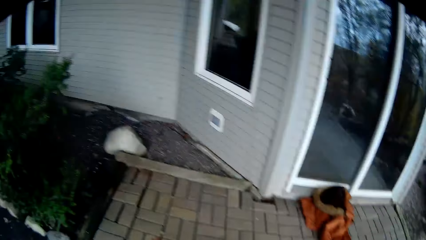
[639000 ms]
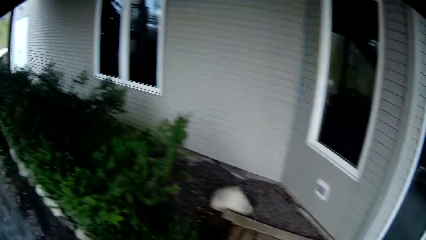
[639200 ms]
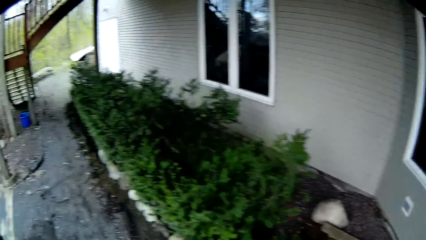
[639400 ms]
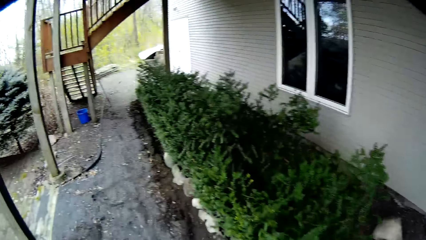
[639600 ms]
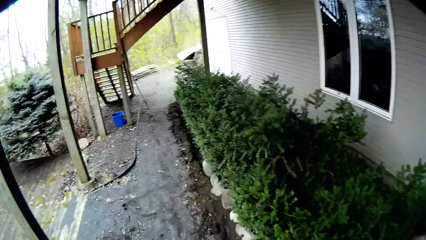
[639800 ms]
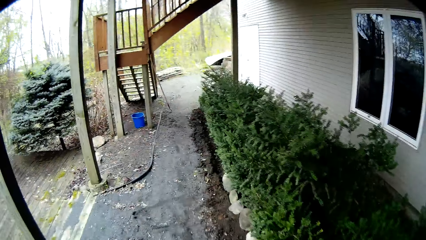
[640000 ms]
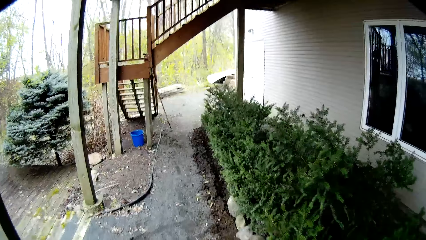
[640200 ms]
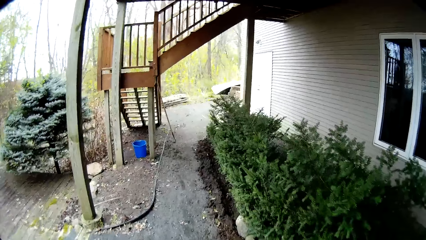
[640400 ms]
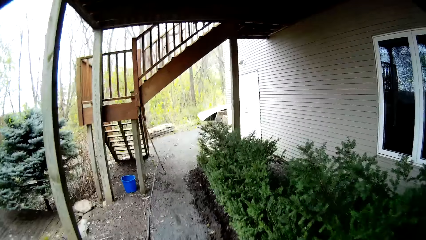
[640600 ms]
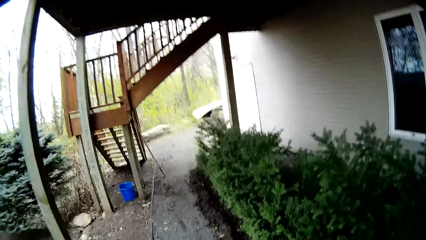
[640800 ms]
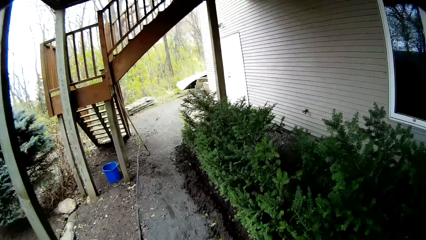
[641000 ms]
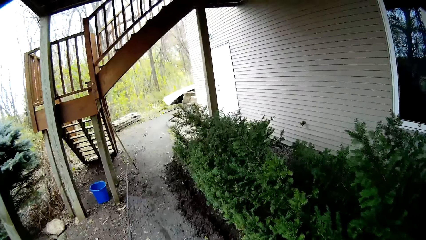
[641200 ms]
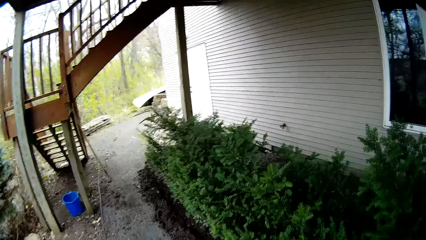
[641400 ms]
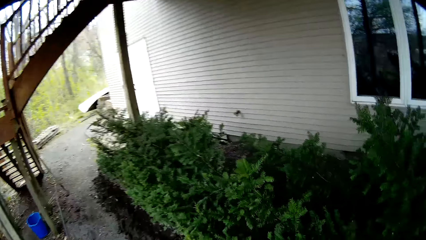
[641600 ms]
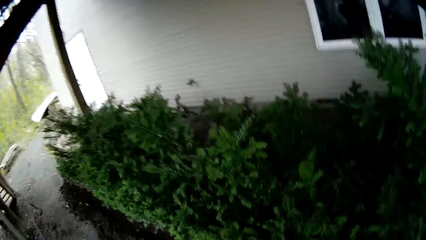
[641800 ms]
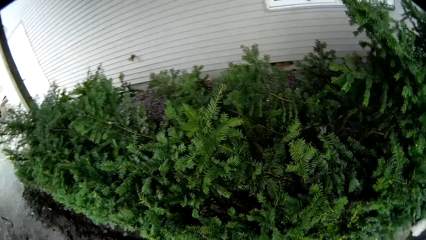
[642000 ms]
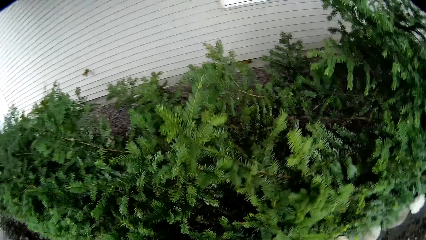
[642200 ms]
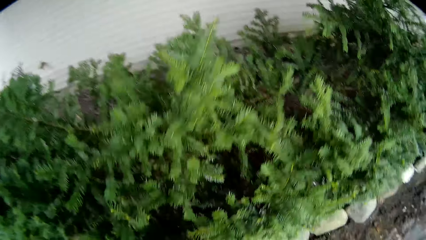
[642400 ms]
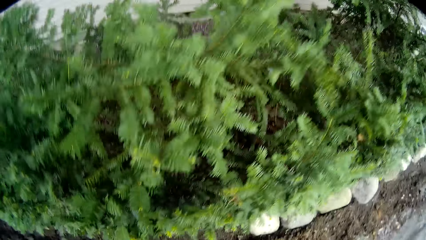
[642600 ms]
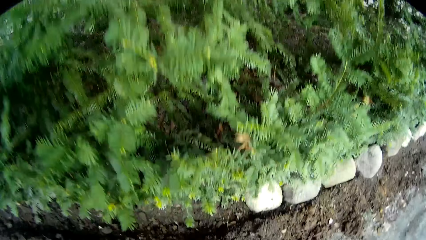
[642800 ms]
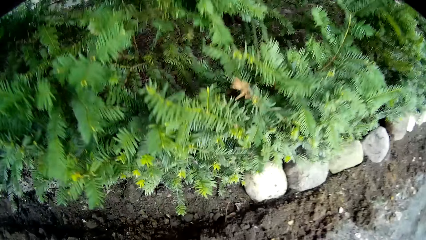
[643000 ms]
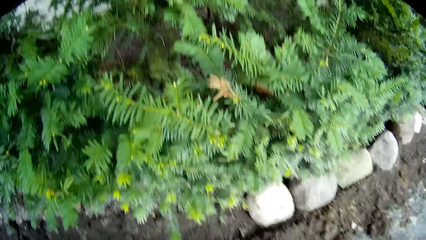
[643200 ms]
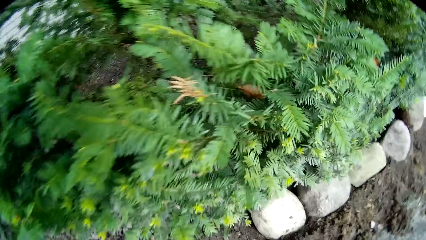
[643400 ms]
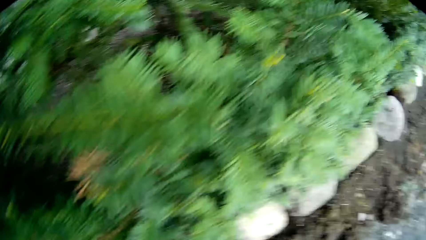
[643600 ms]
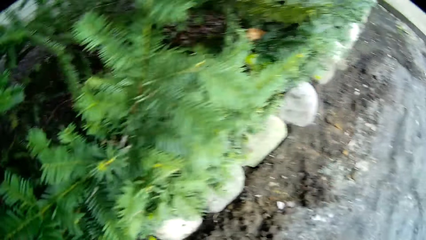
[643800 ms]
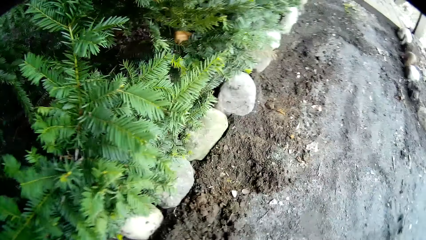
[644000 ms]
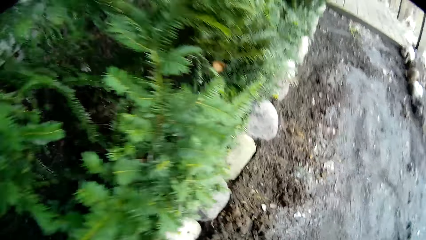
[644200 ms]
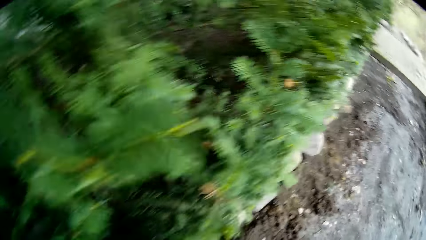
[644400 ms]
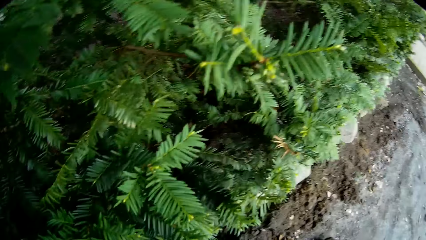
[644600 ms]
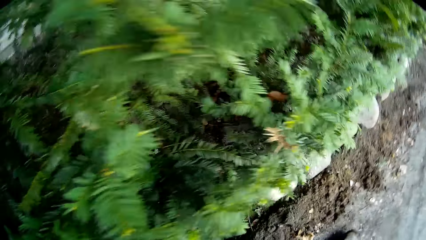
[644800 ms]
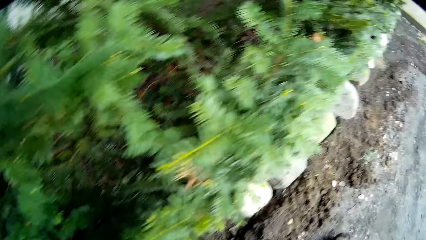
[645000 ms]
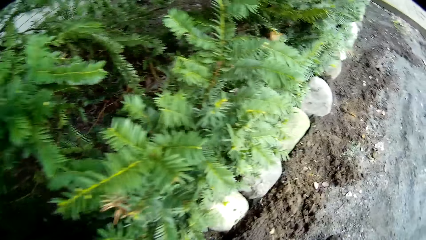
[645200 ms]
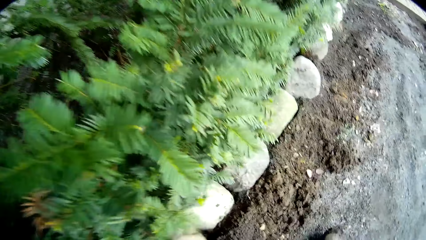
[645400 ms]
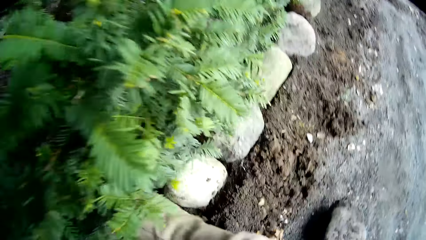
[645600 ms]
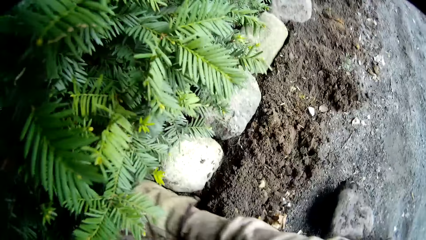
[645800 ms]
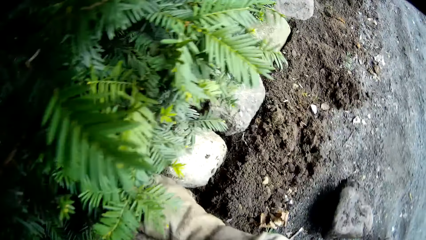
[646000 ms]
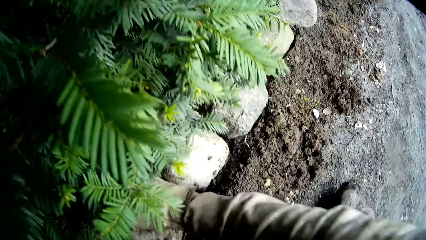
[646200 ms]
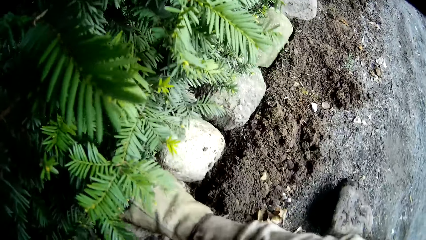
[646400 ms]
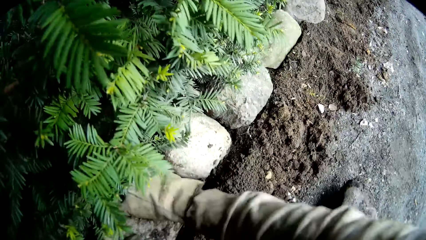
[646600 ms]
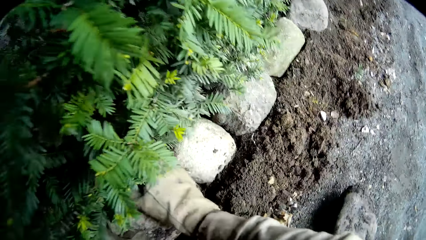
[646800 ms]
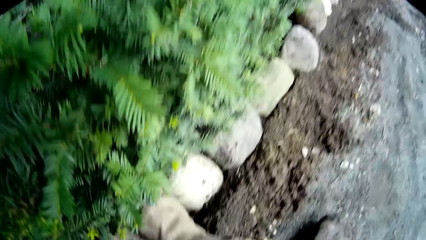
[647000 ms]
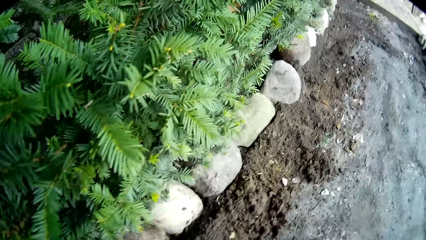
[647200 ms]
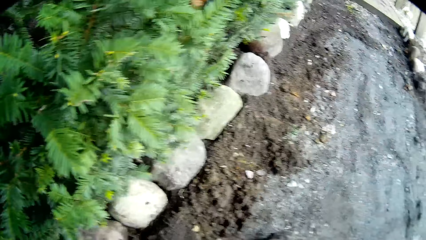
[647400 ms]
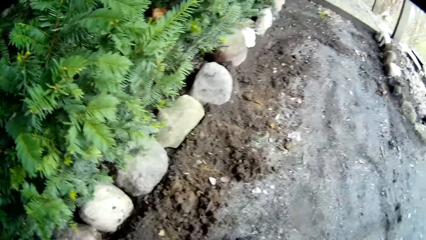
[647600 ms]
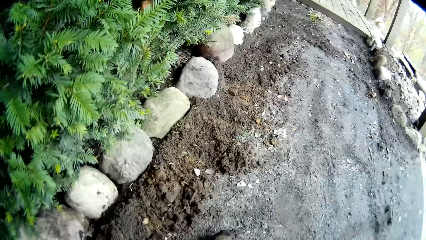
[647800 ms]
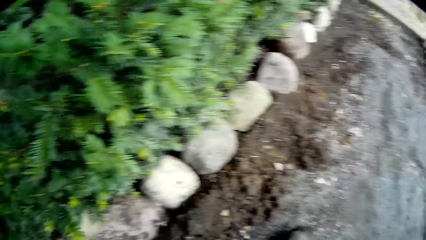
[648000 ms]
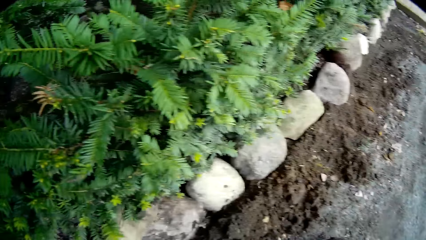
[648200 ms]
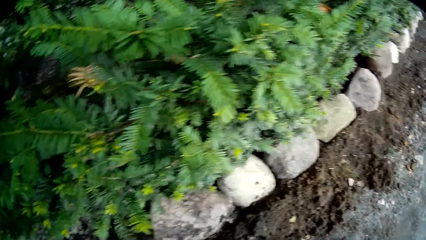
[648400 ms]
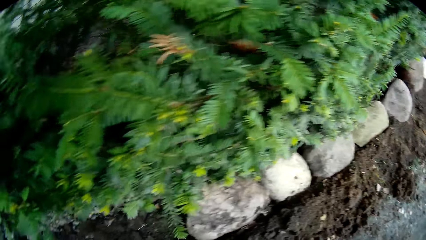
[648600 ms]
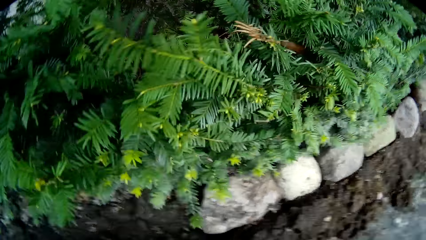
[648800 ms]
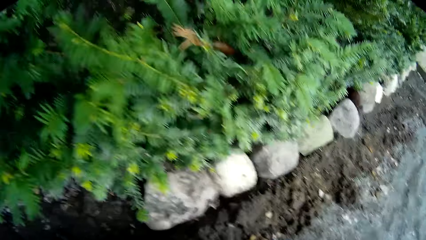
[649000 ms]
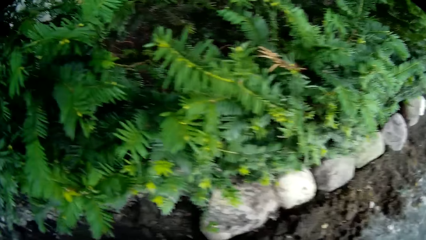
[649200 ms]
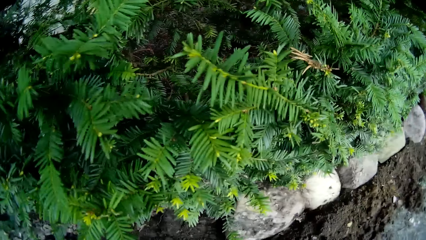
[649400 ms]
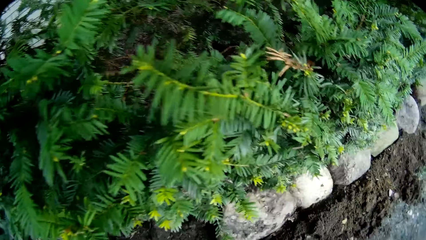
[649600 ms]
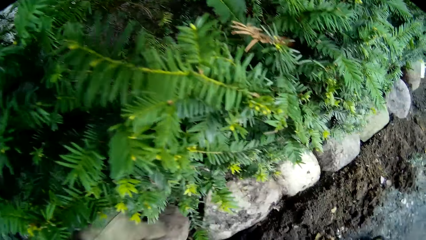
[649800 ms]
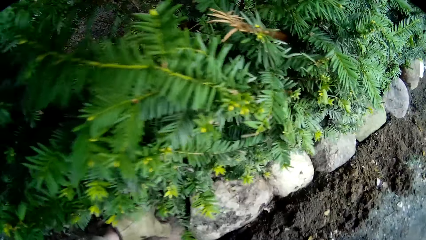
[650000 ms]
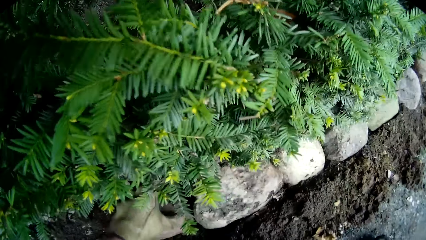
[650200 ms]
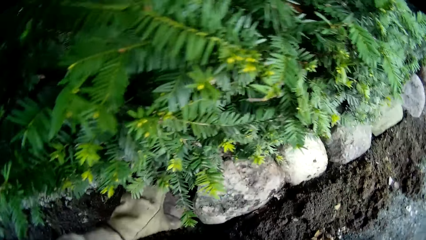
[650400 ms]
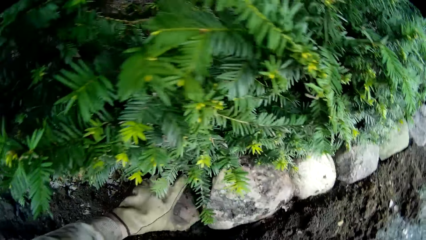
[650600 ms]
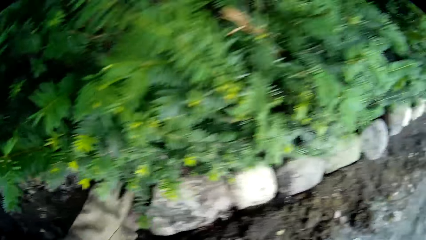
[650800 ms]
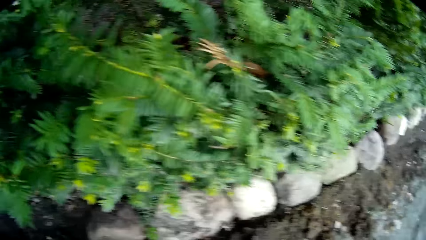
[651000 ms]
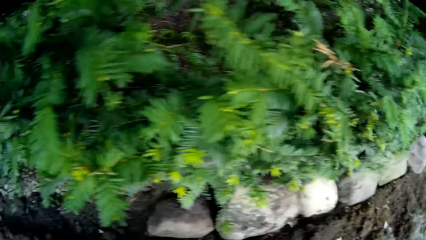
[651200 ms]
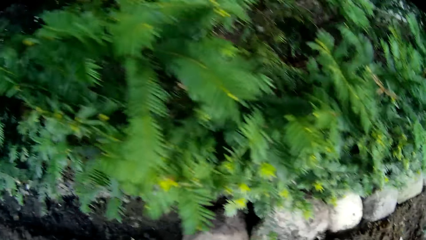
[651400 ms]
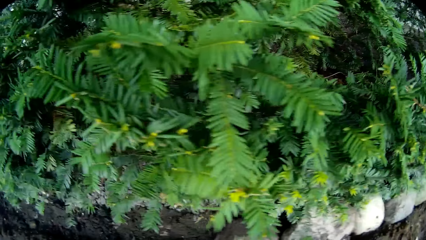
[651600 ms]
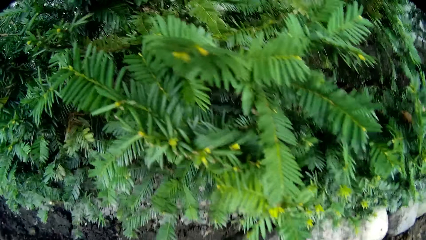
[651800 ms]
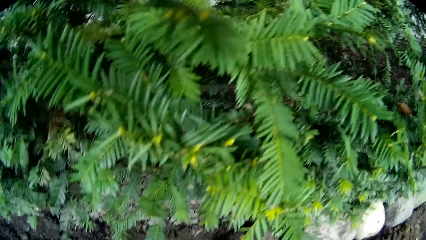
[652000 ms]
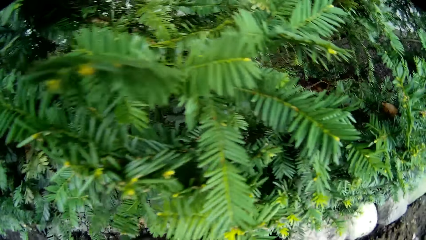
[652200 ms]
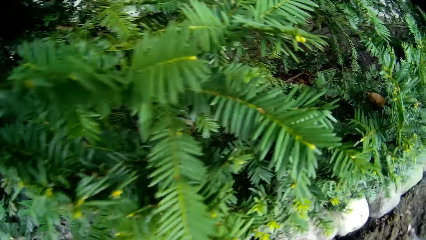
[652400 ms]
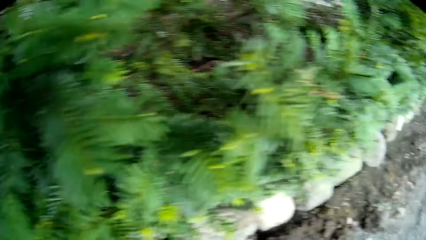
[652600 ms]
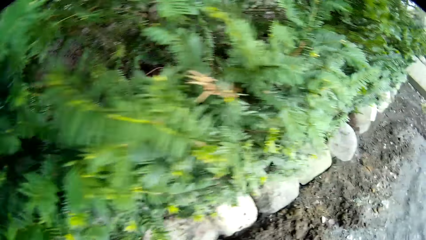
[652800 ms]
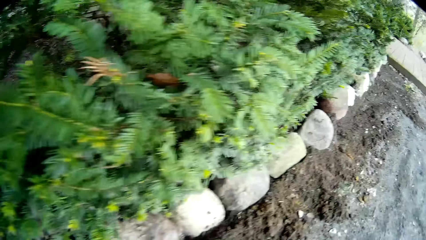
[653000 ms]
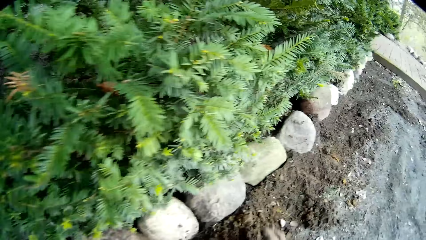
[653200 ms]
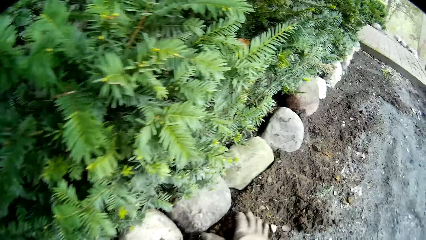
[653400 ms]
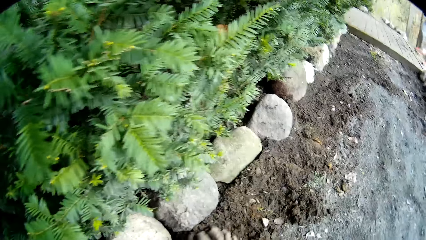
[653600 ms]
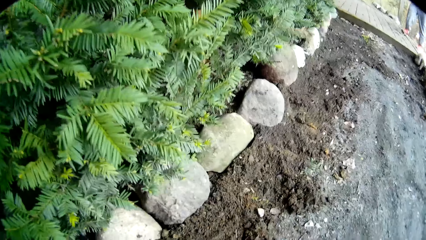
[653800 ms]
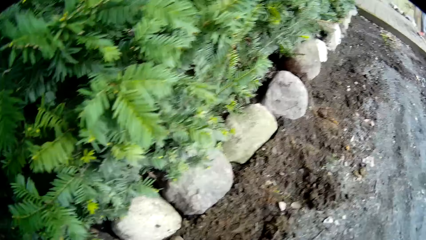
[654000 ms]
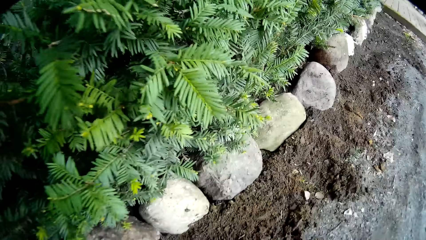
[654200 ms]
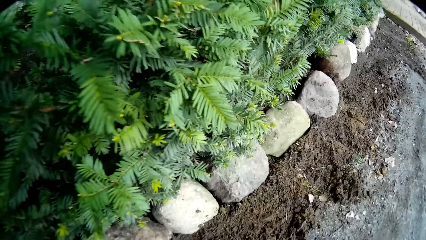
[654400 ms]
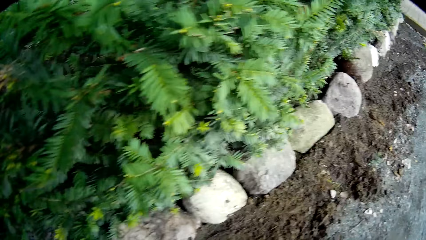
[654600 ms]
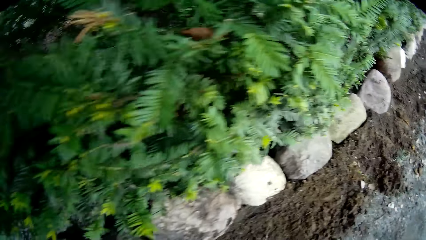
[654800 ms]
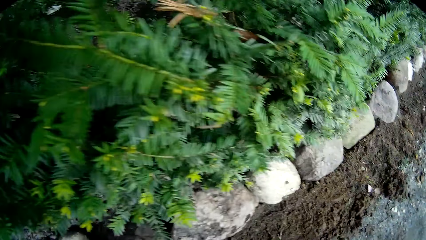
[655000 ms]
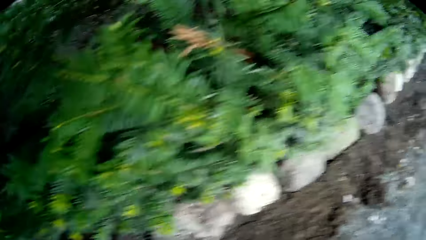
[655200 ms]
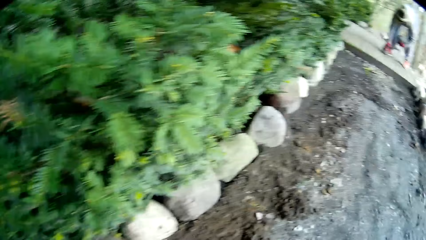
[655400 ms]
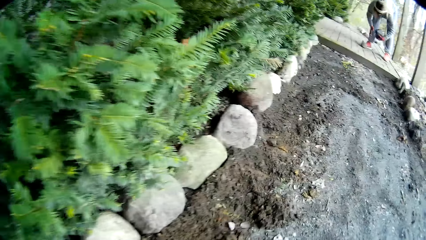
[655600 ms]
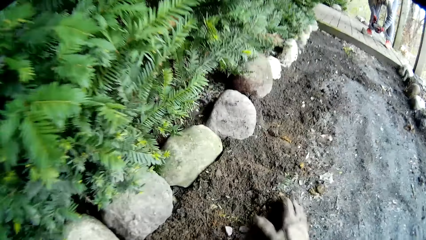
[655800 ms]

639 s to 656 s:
The camera wearer fixes the stone into the ground with both hands. He puts the stone next to the flower. He puts a stone on the ground with his left hand. He packs dirt from the ground with his right hand.
